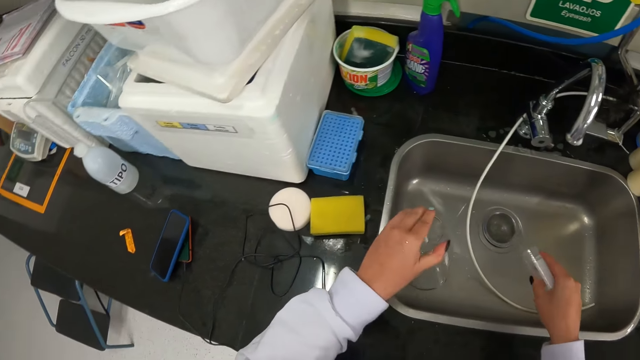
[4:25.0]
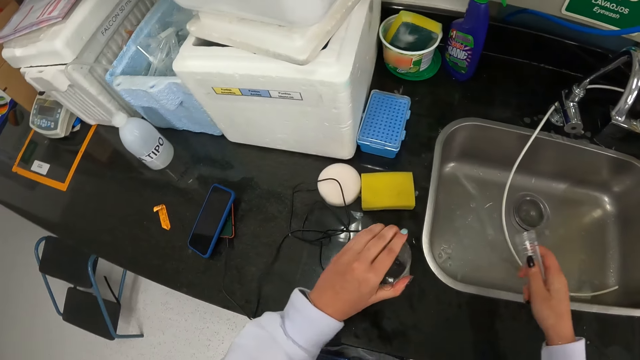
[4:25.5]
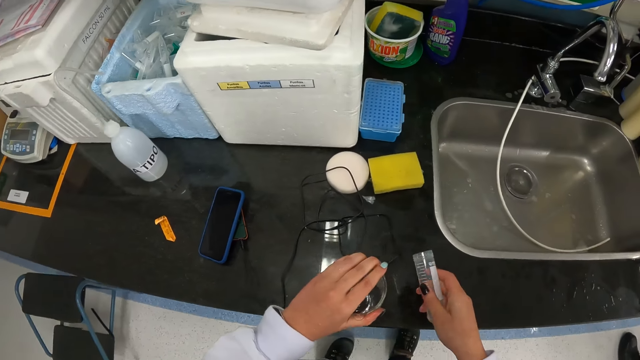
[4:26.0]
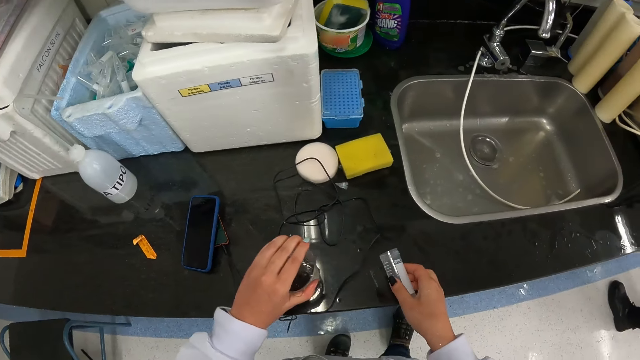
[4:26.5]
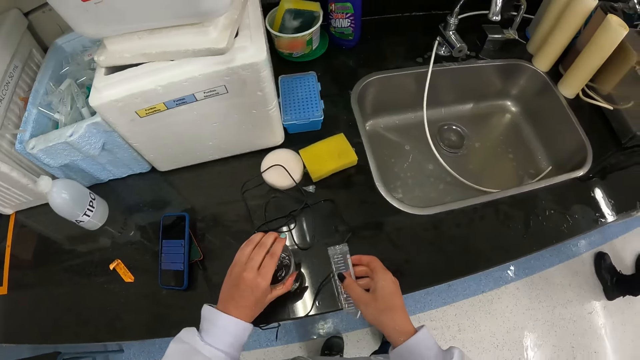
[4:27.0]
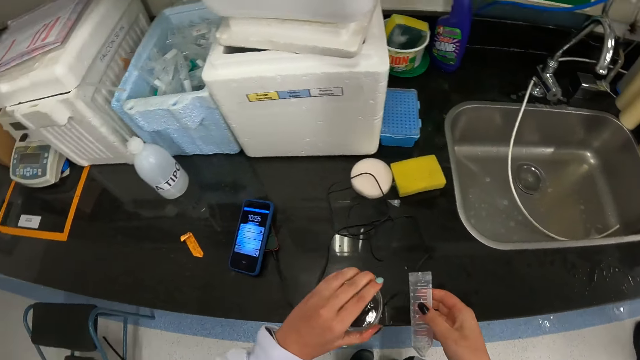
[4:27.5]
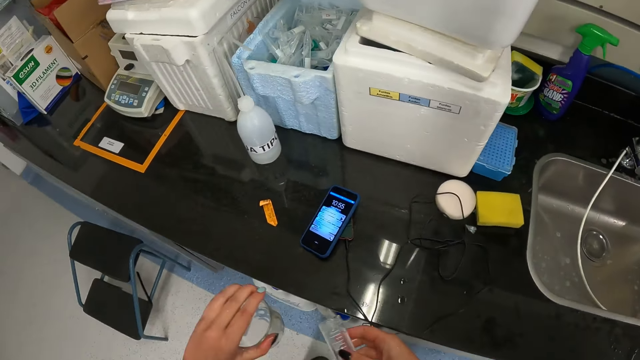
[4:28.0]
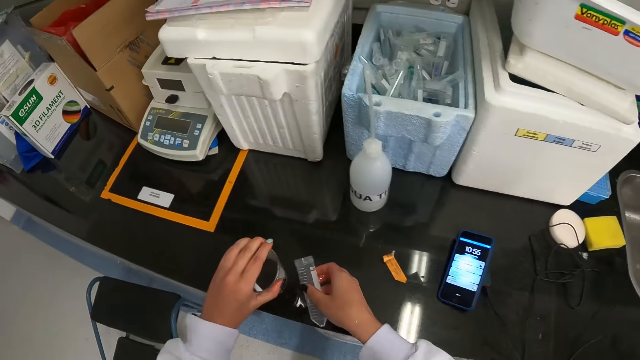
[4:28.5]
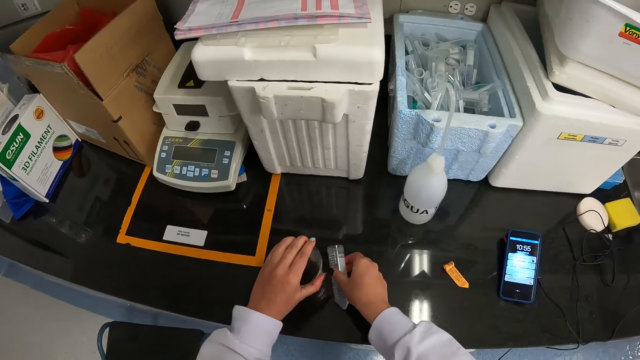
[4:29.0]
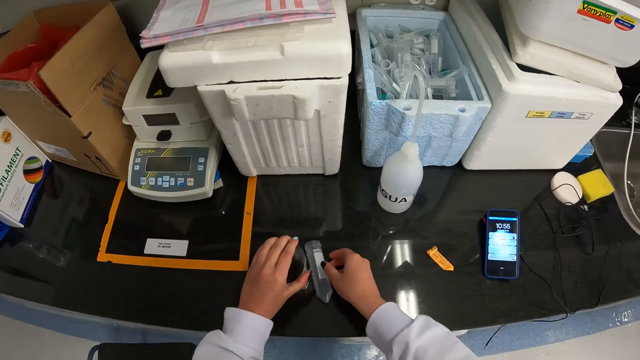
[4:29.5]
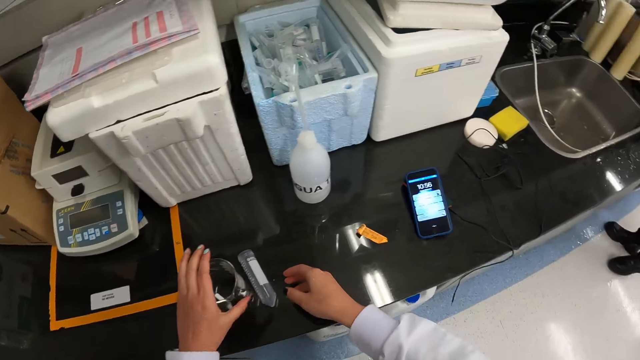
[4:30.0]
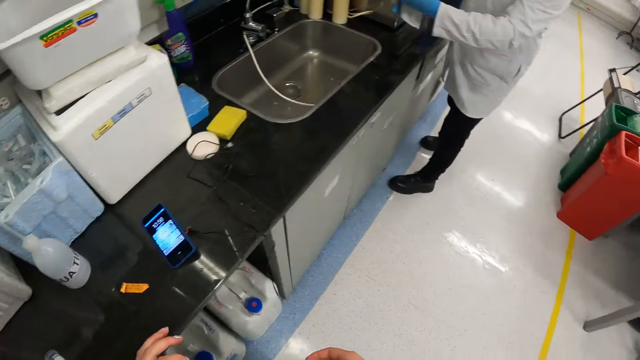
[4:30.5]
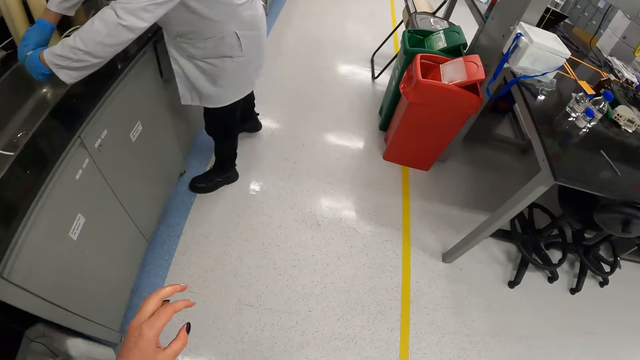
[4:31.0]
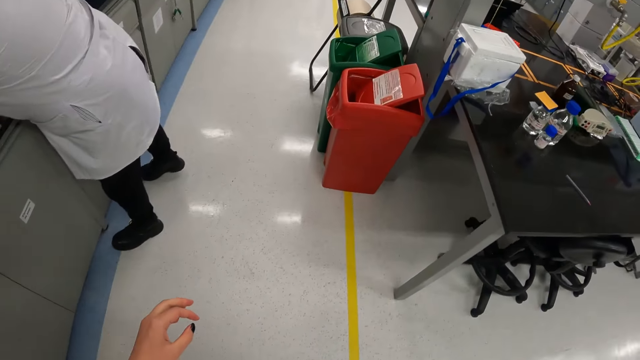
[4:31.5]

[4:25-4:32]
The camera wearer looks around. They put a glass on the table. They put a tube down. They walk around.

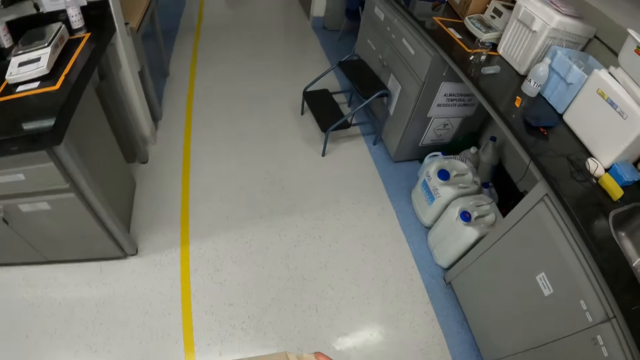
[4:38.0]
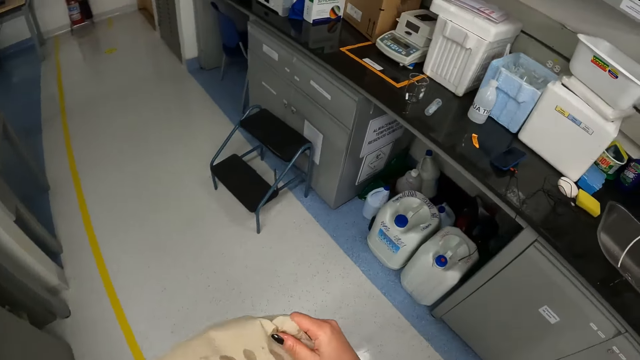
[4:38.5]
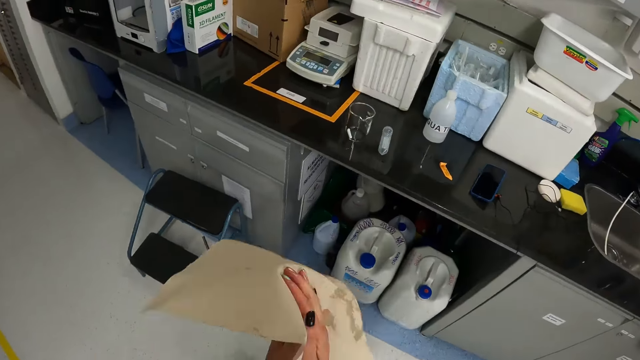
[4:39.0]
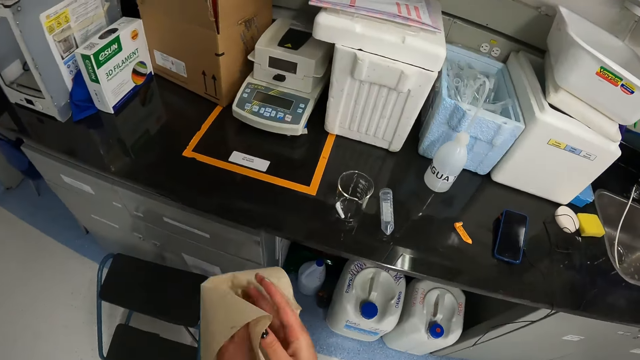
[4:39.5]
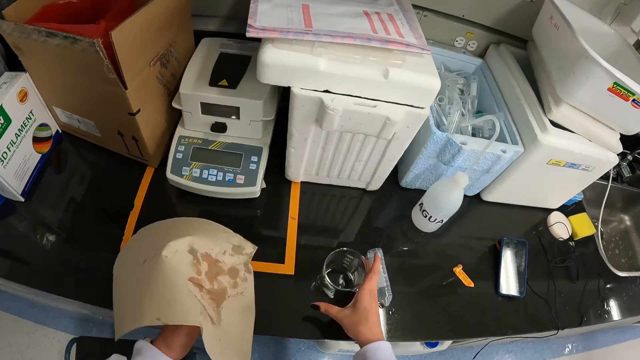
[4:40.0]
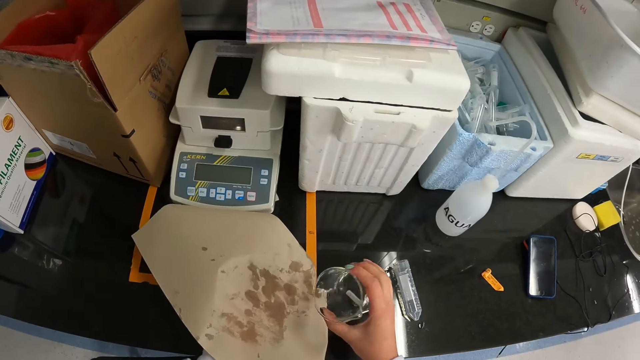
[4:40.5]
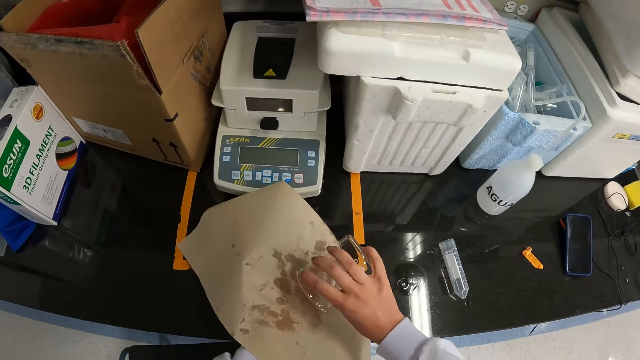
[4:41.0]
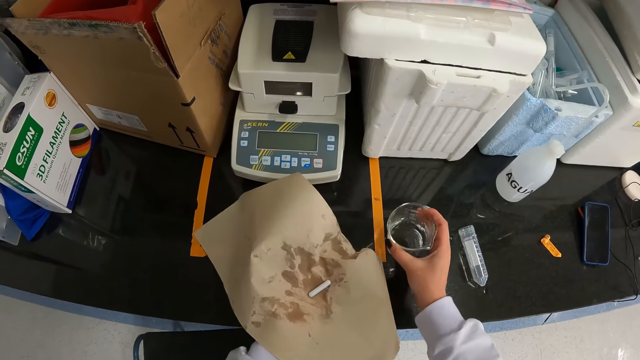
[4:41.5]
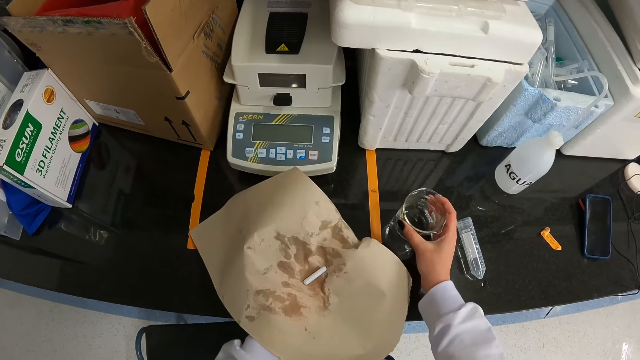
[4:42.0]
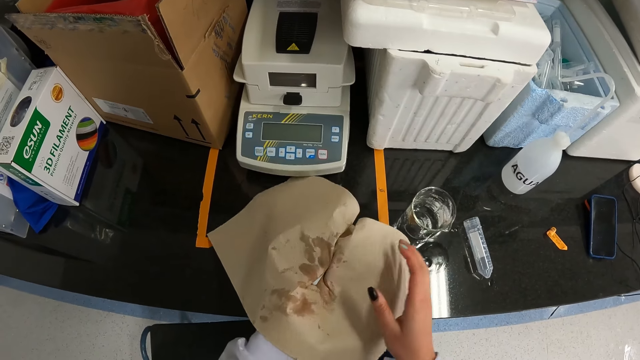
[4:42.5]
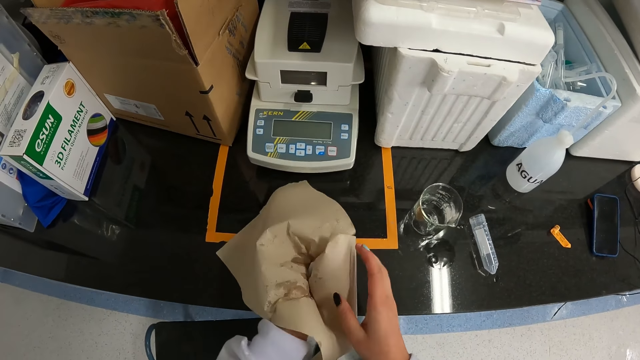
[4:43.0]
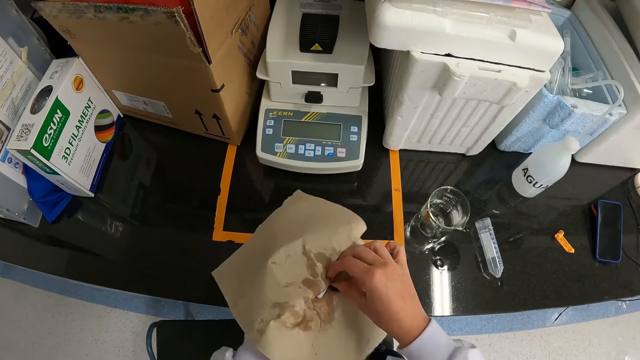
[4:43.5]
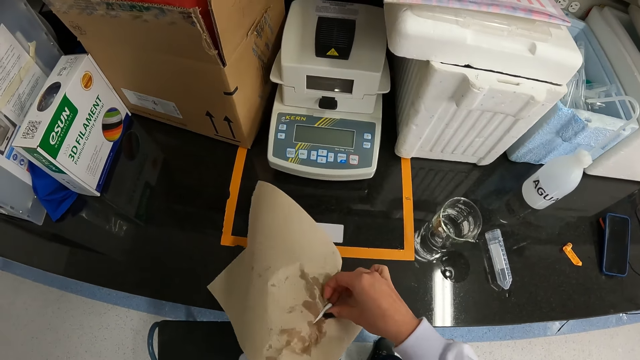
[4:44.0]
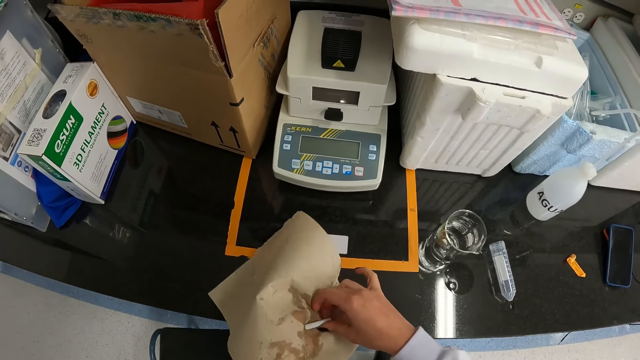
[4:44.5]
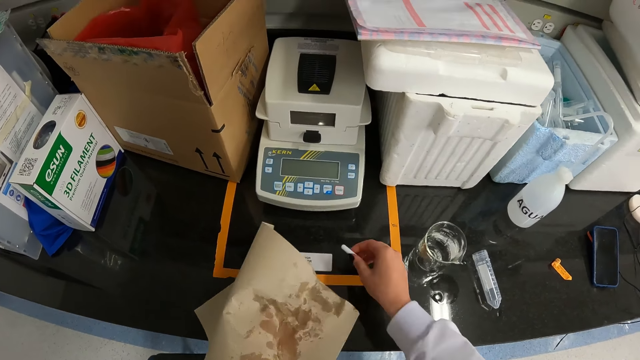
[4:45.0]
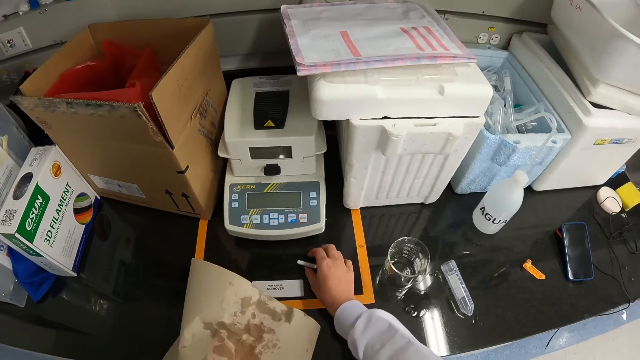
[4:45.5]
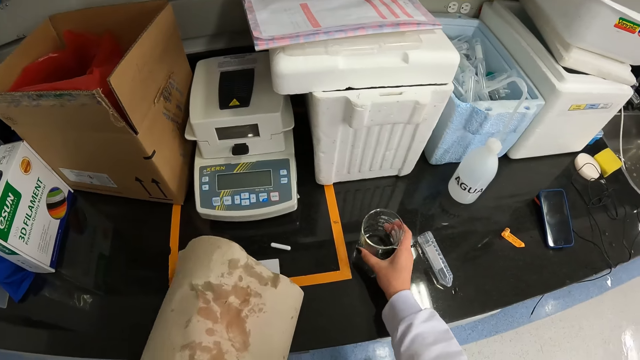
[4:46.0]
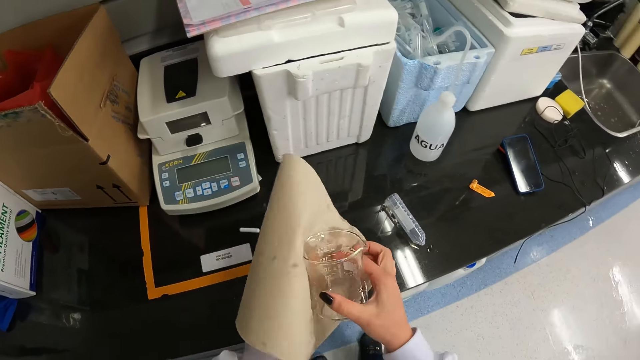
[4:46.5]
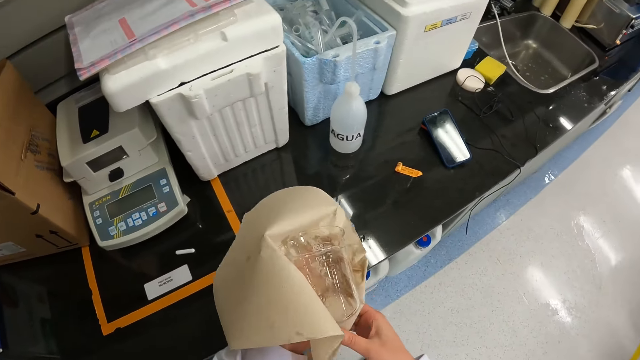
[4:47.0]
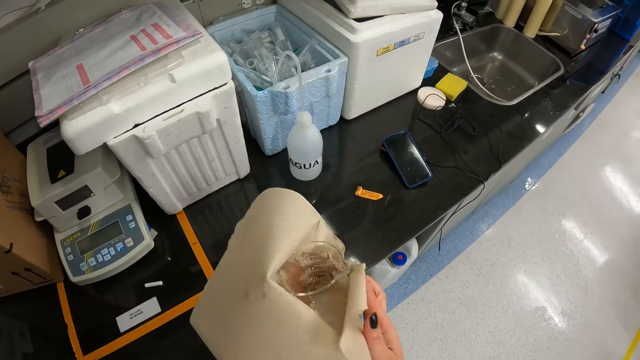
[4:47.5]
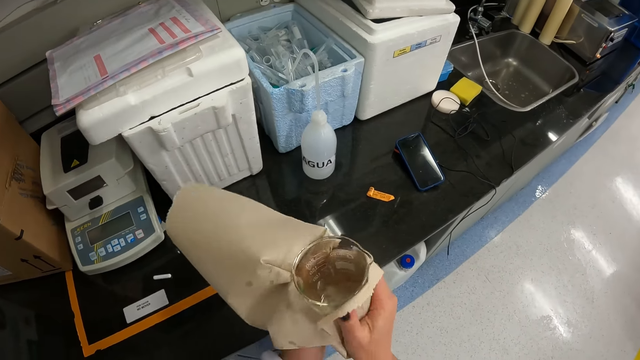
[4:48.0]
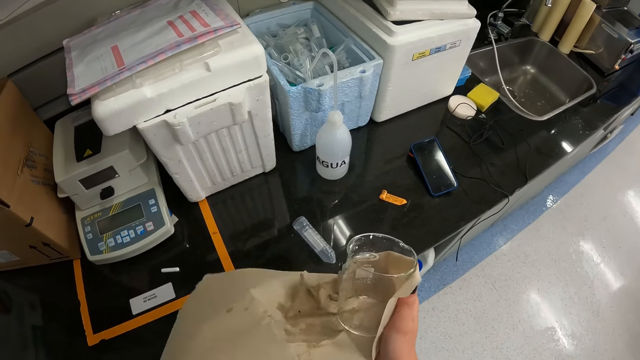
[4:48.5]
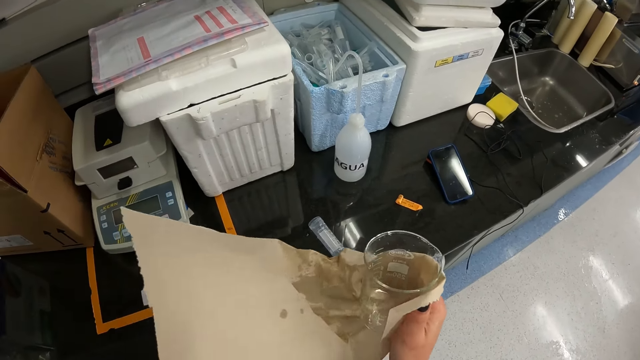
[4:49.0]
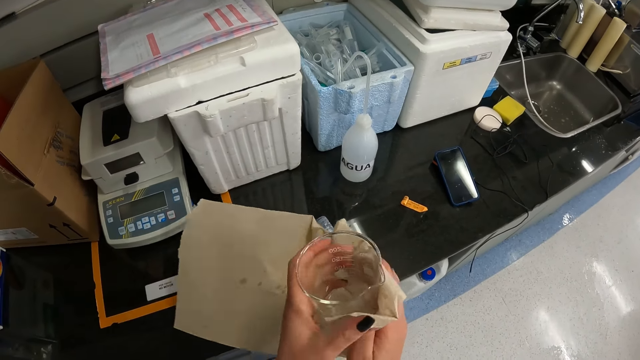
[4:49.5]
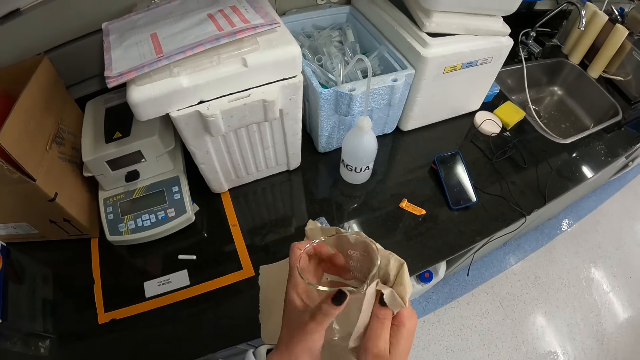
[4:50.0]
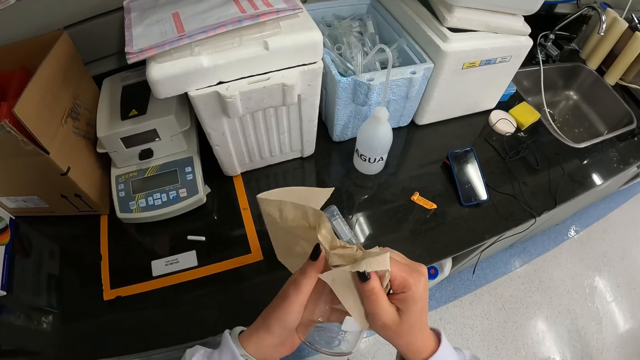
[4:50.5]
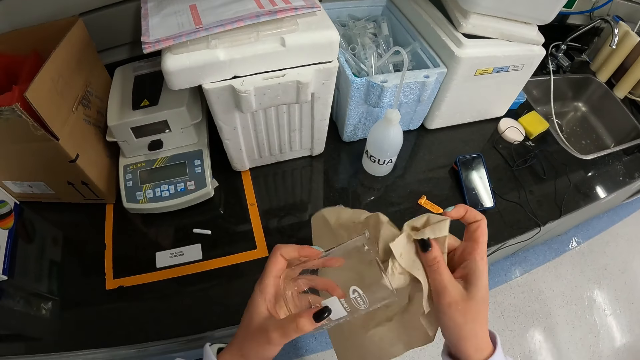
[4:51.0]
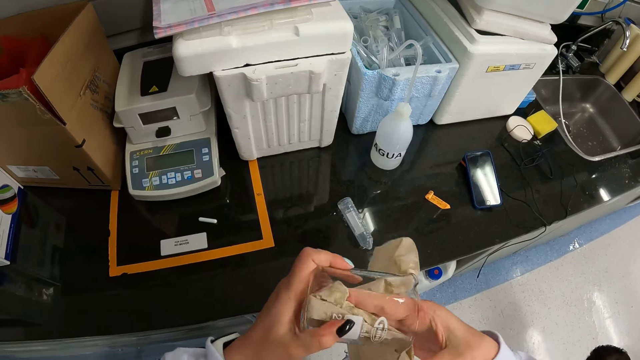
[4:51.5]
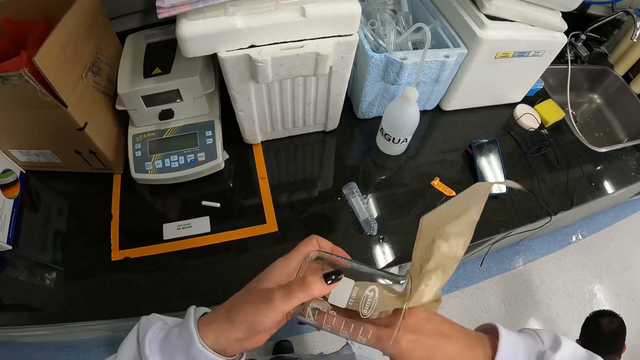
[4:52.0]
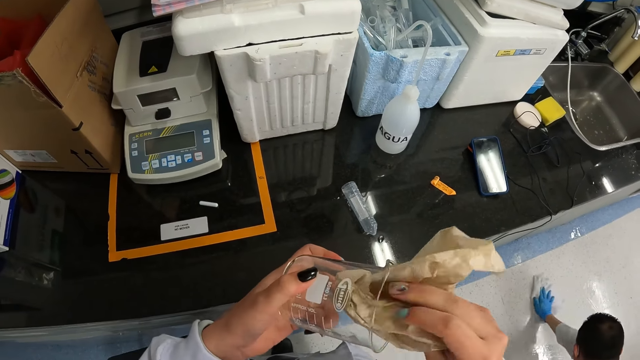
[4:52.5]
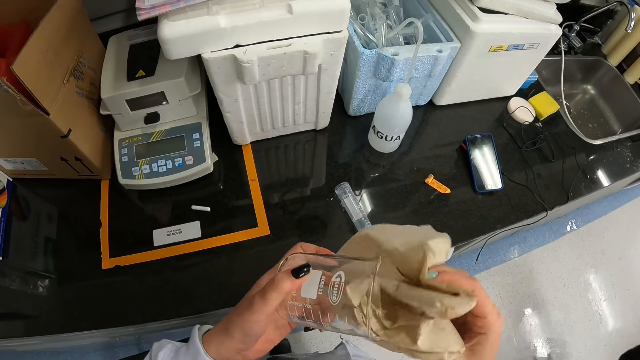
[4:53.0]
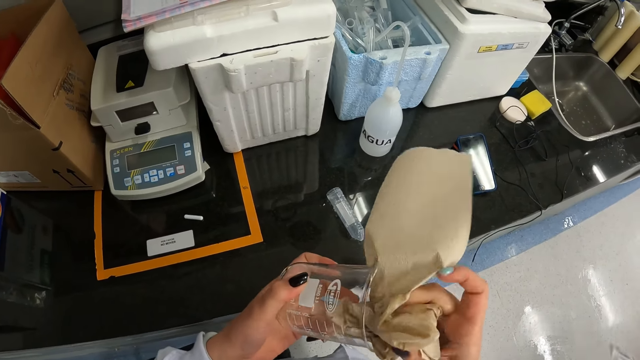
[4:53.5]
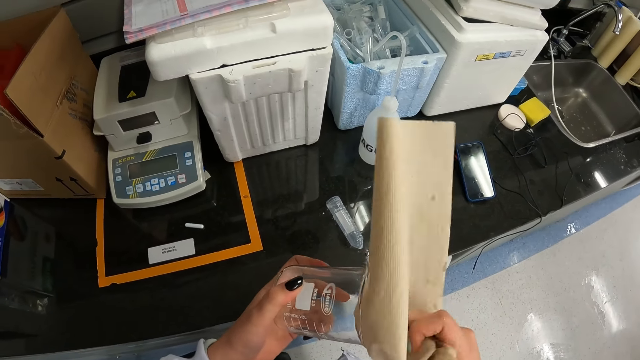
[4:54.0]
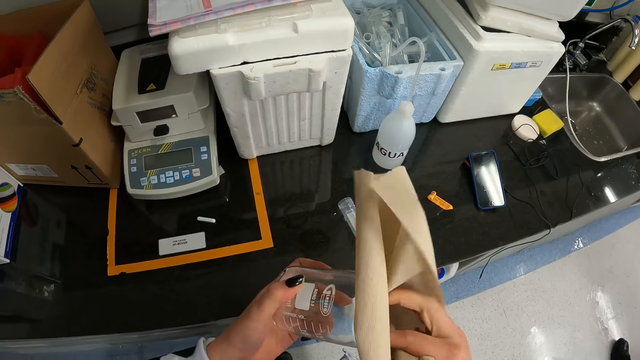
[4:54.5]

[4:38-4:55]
The camera wearer walks around. She wipes her hands. She picks up a tube. She drops something from a jar or glass to the paper. She puts the glass on the table. She wipes something with the paper. She places a white rod on the table with her right hand. She picks up a beaker from the table with her right hand. She cleans the beaker with a sheet of paper in her right hand. A man cleans the floor with a piece of cloth in his left hand.
